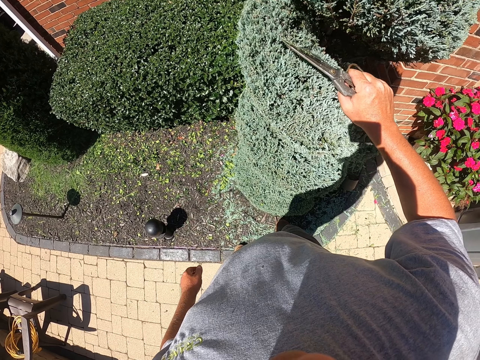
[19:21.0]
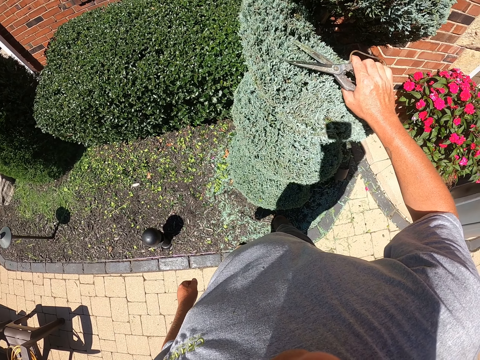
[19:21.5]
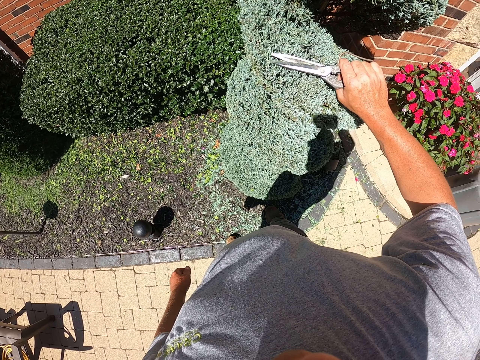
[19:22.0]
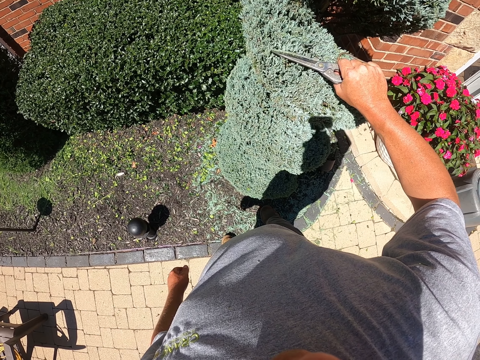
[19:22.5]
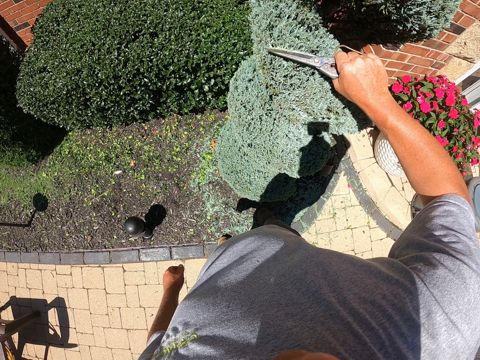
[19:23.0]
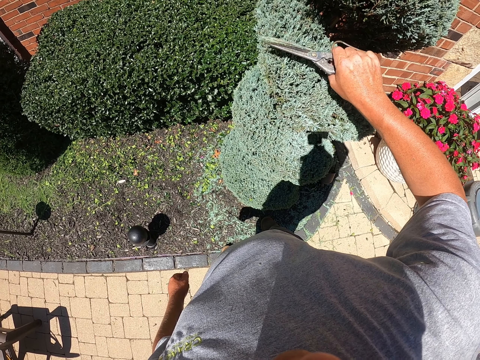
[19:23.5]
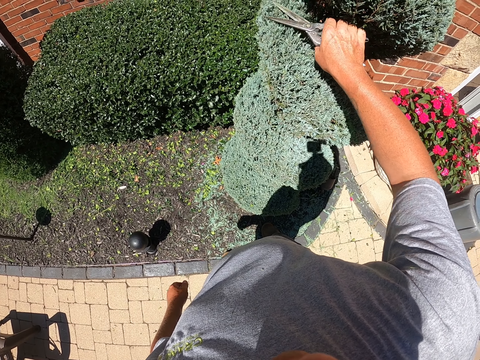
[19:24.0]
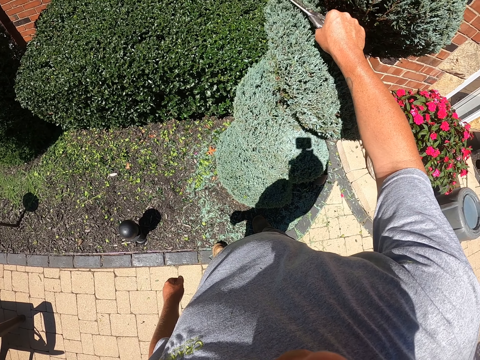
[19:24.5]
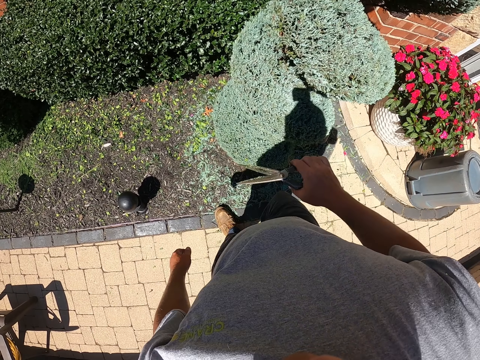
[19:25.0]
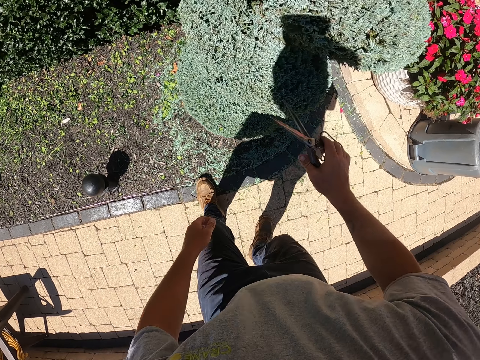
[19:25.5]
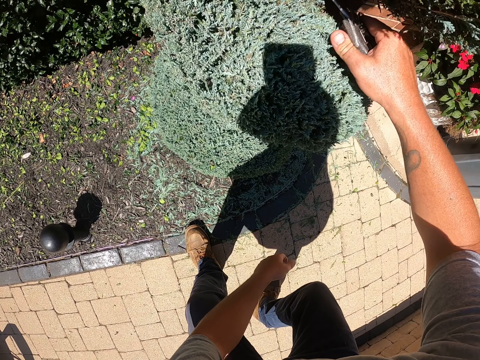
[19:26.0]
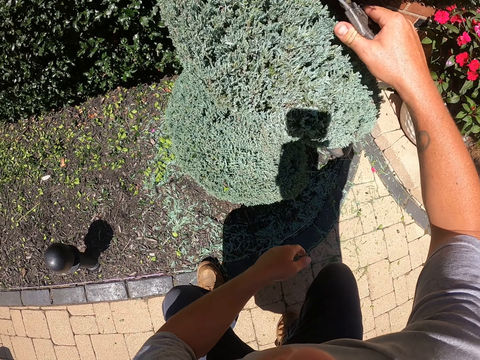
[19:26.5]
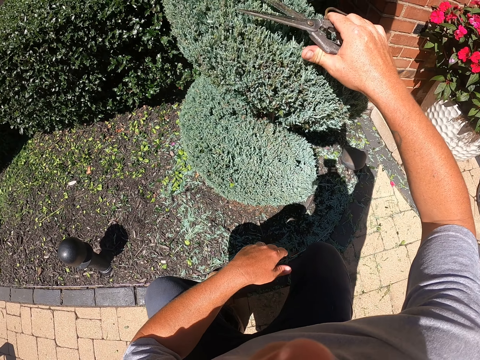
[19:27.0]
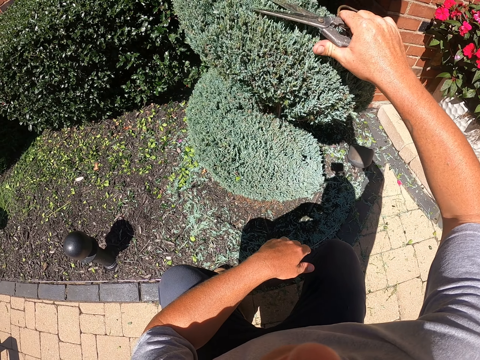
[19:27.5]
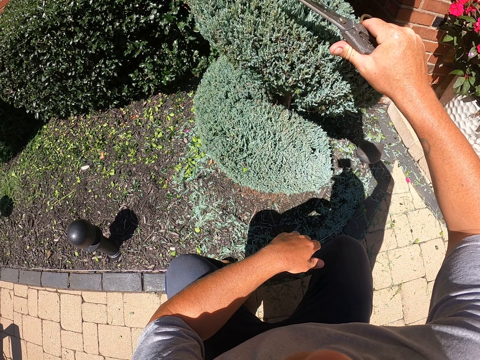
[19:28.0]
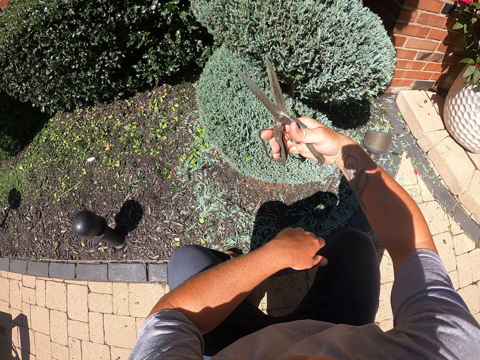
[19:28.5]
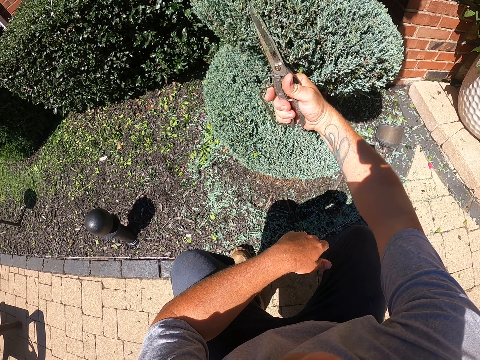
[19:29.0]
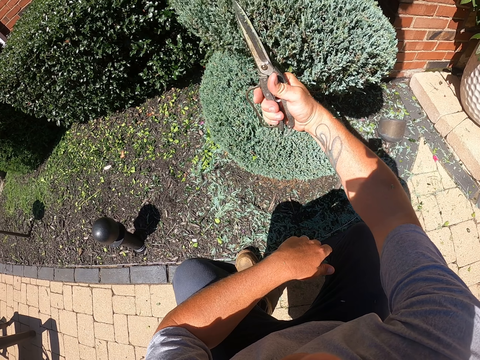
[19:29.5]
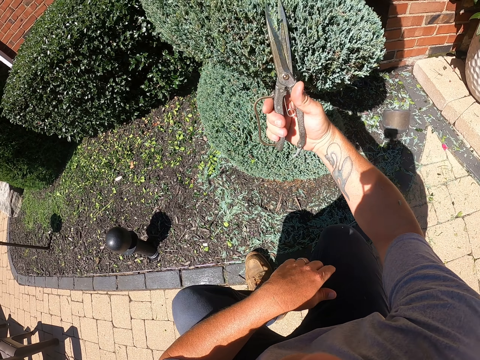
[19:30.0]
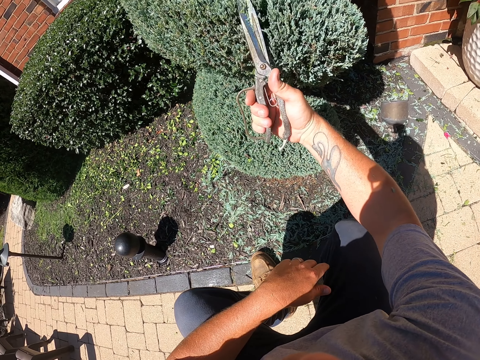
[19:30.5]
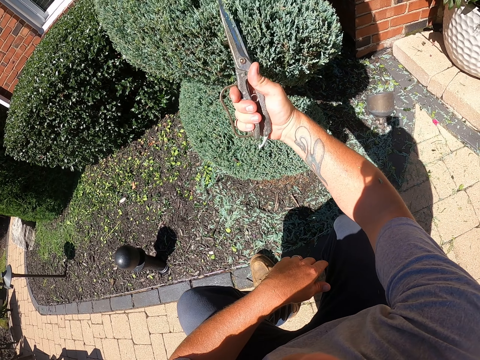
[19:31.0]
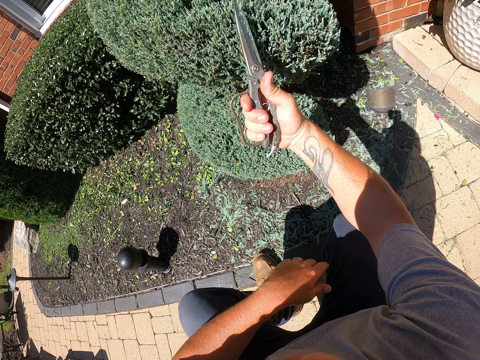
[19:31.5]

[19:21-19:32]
The camera wearer pauses to trim. They trim the plant with scissors.

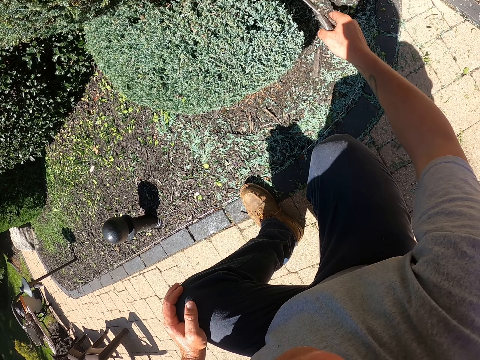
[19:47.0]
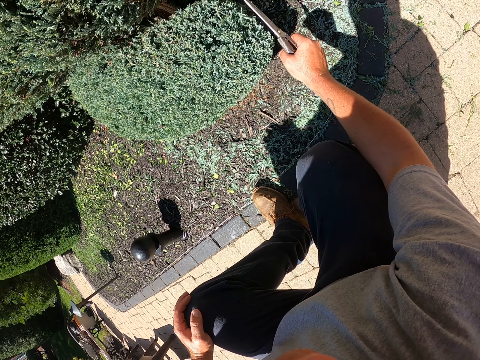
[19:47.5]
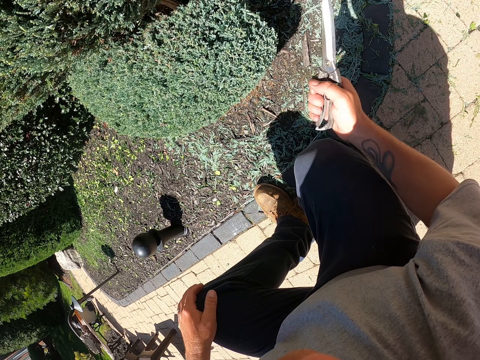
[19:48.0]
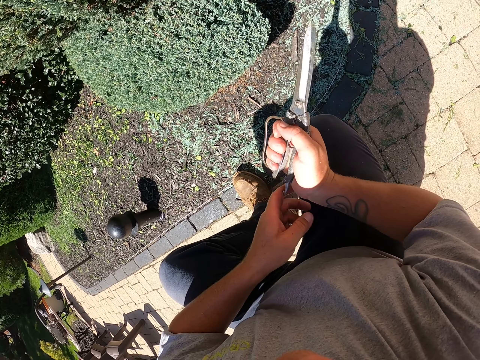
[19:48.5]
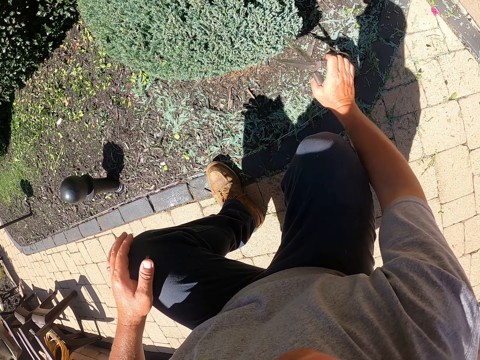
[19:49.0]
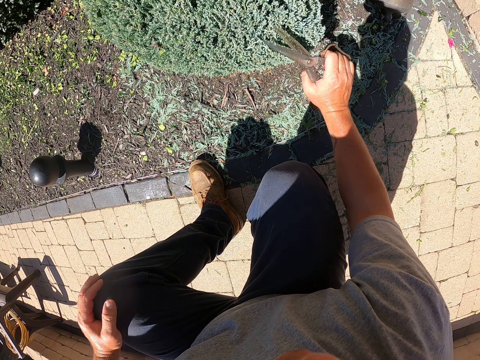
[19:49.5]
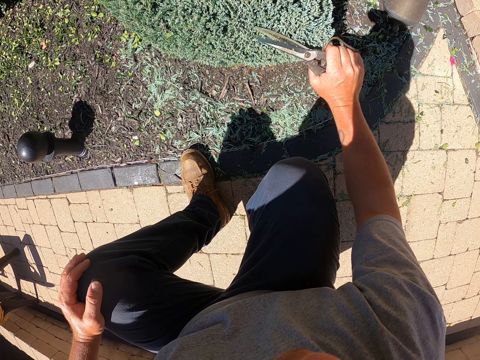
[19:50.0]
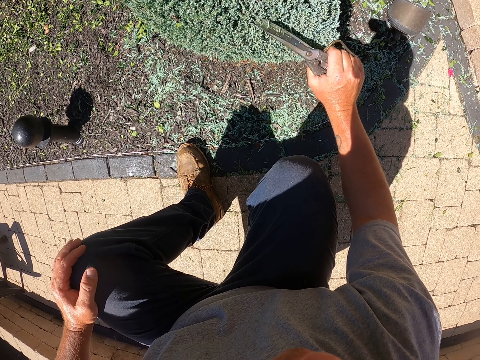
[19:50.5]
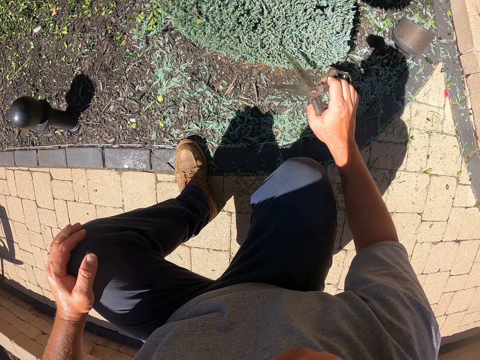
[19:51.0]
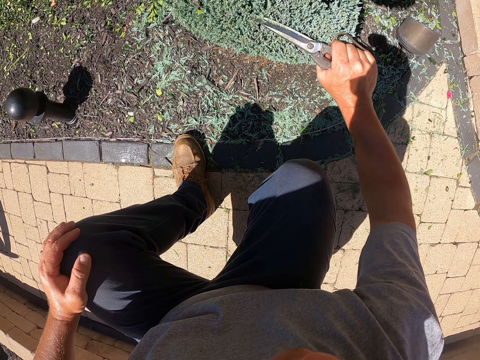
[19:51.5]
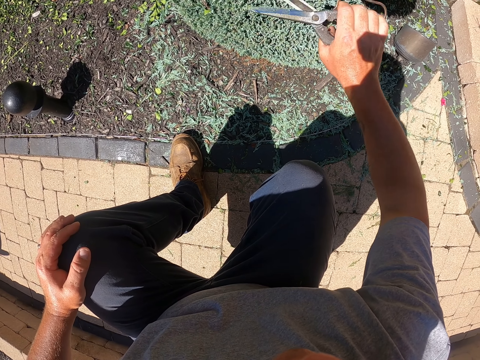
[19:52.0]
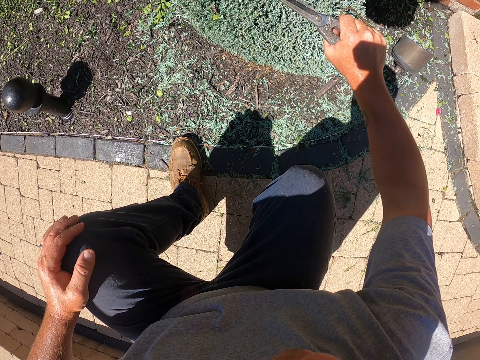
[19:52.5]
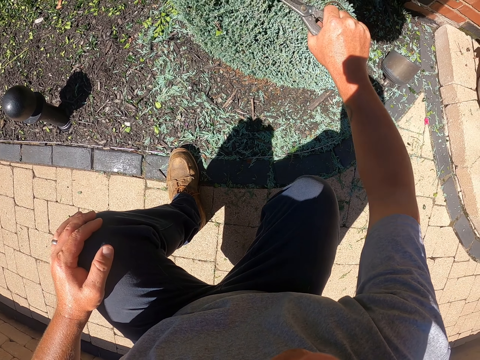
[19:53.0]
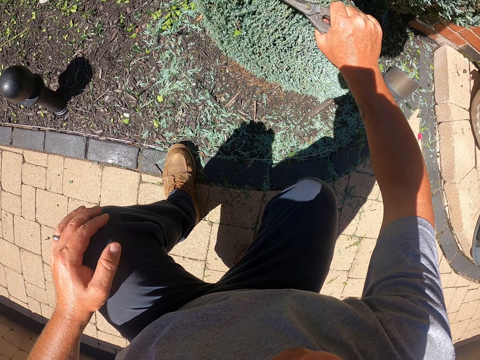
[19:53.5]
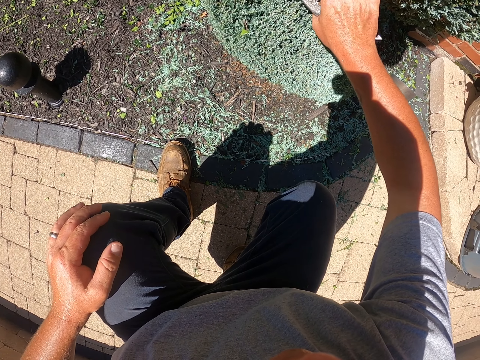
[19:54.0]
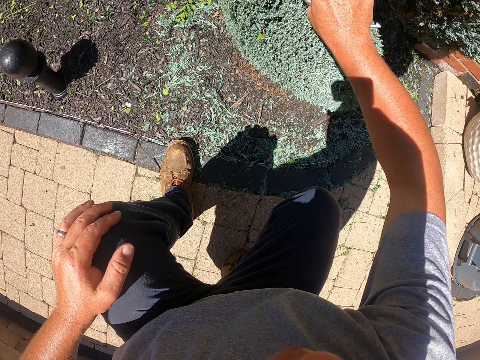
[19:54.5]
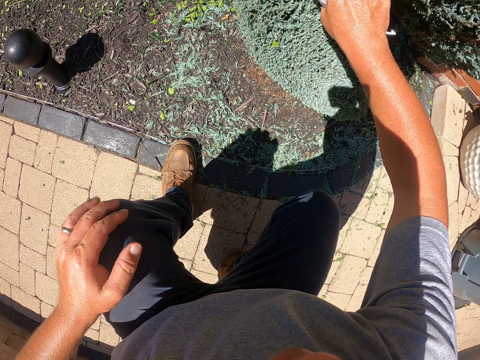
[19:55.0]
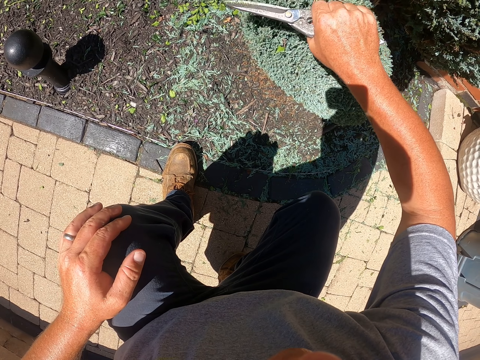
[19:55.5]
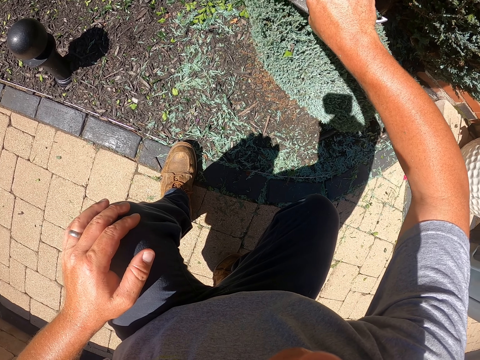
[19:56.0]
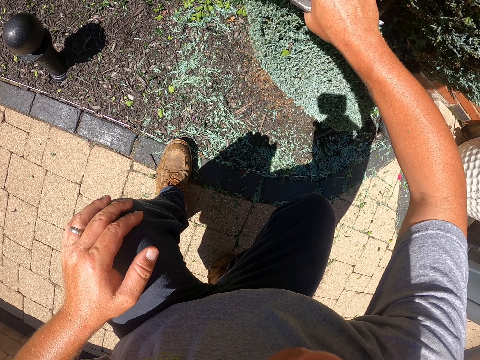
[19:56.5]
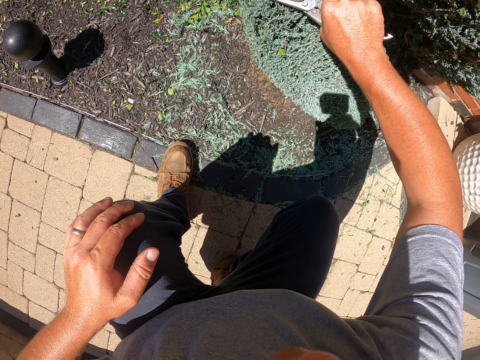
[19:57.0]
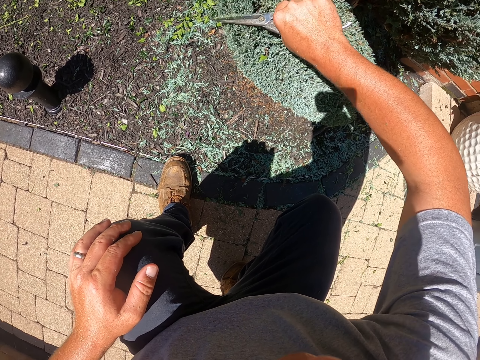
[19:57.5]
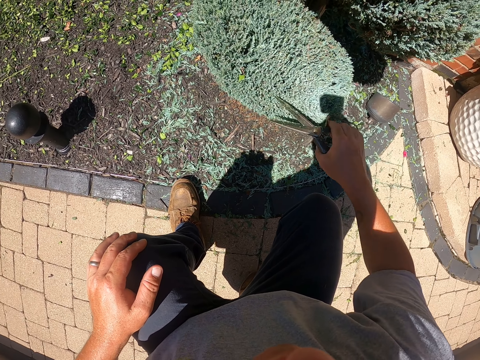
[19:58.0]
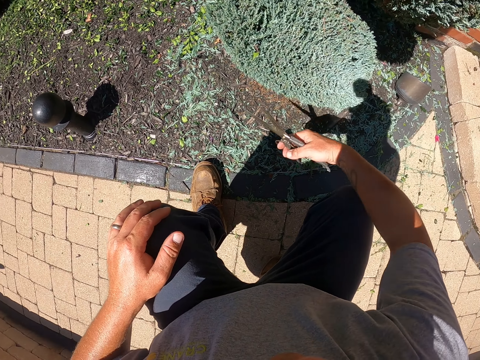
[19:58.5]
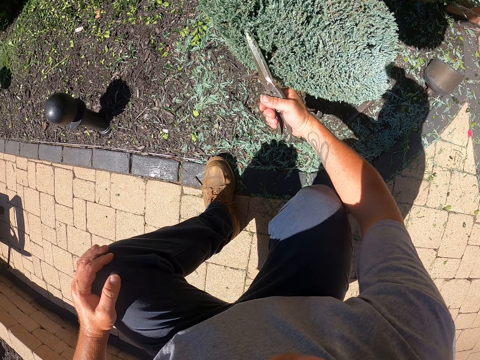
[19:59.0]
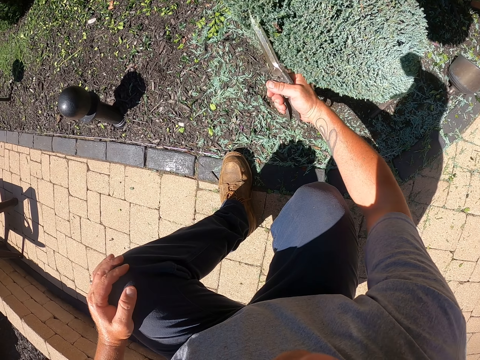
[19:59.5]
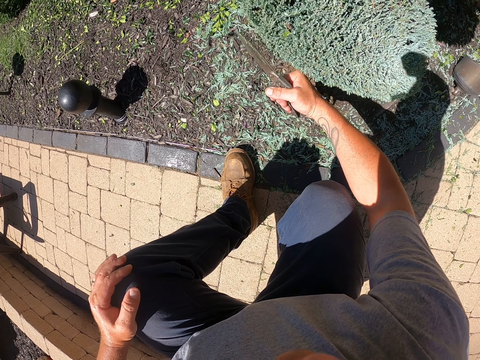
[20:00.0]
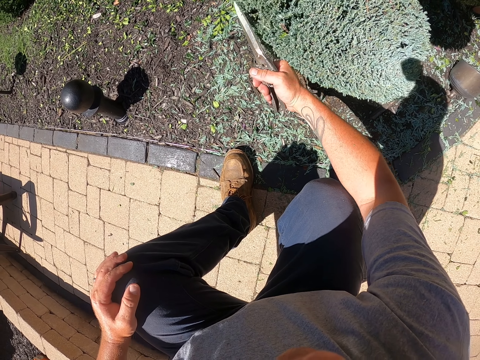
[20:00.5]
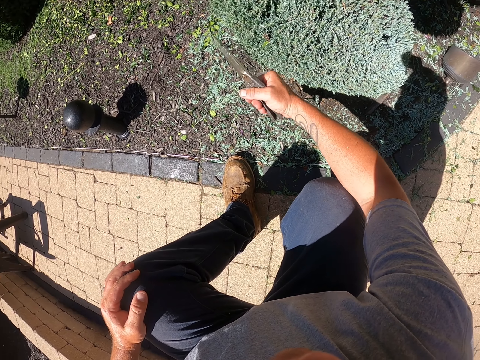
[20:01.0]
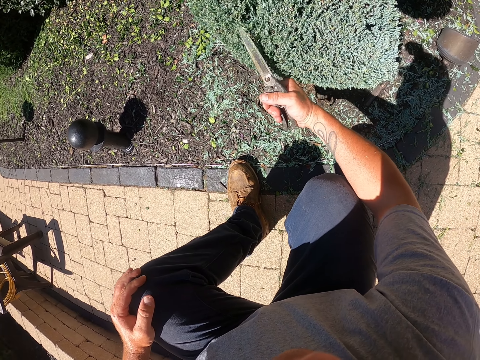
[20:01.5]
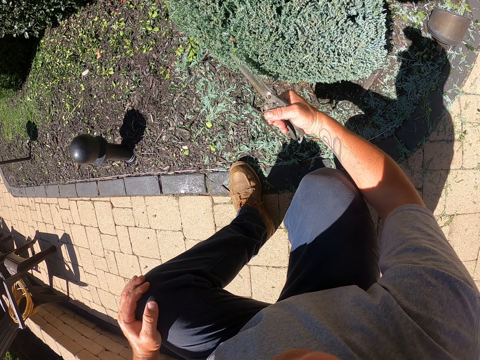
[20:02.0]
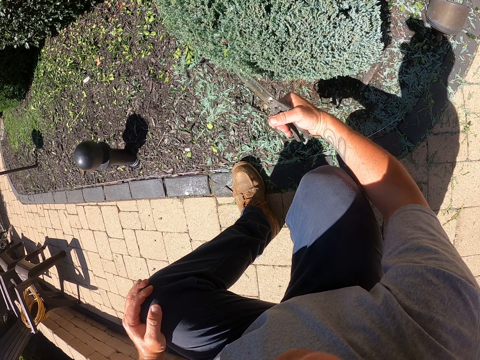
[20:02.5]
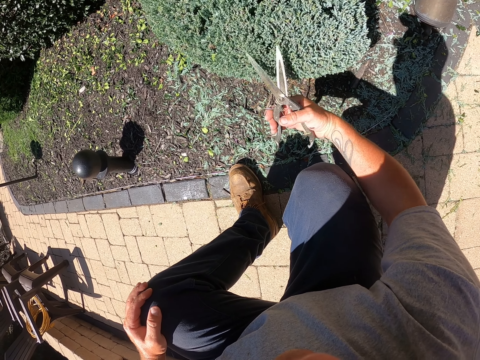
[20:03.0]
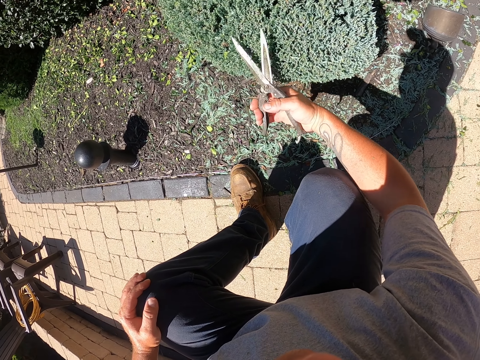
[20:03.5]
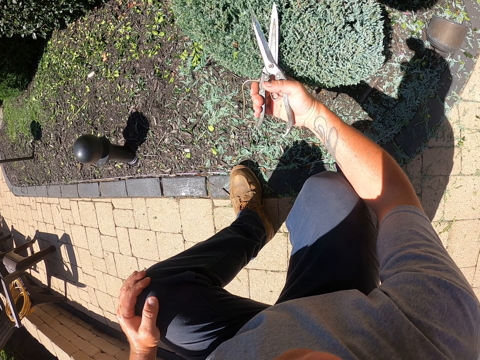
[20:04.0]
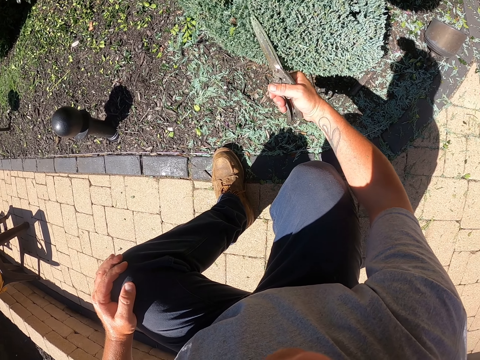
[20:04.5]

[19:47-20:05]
The camera wearer adjusts the scissors. They trim the plant with the scissors. They pause to trim. They trim the plant with the scissors.
